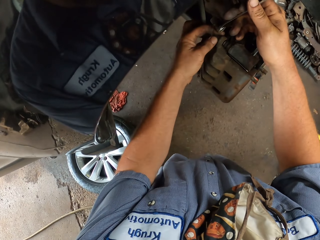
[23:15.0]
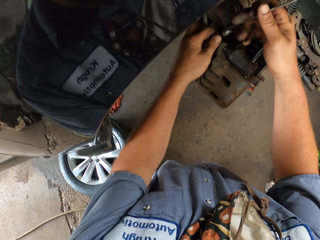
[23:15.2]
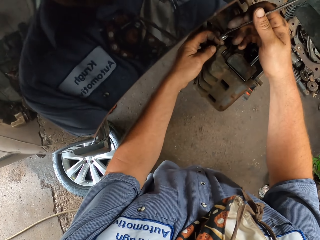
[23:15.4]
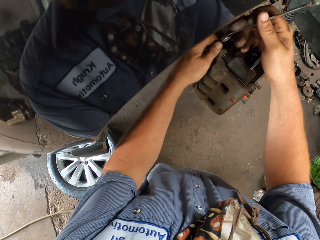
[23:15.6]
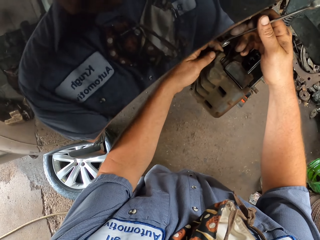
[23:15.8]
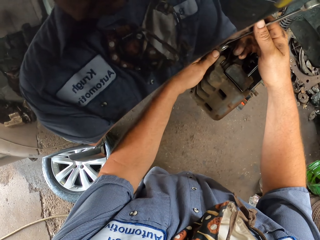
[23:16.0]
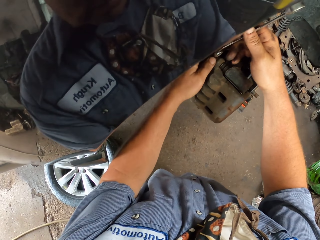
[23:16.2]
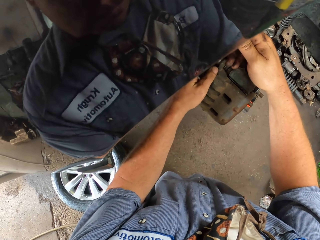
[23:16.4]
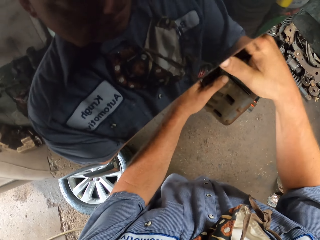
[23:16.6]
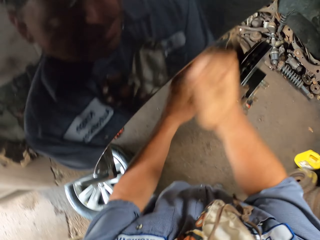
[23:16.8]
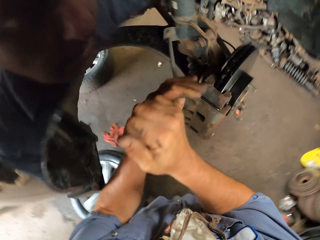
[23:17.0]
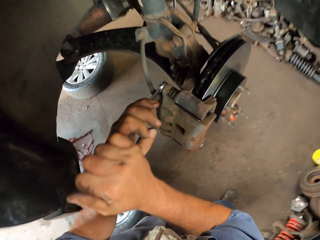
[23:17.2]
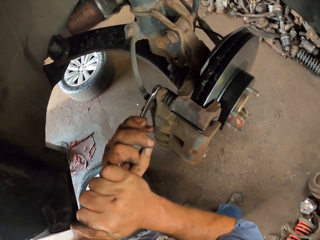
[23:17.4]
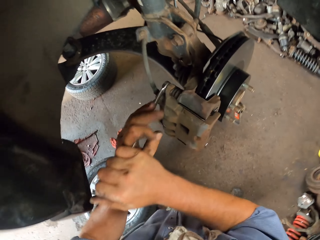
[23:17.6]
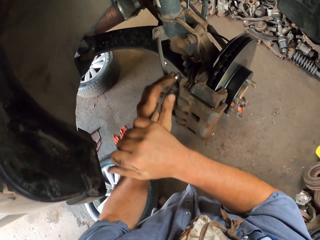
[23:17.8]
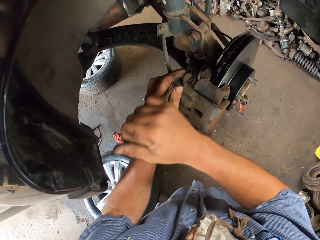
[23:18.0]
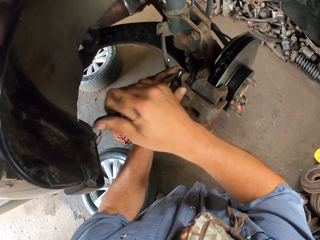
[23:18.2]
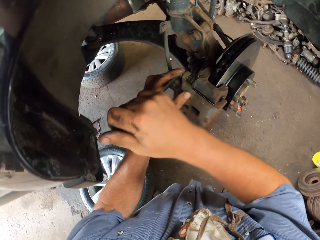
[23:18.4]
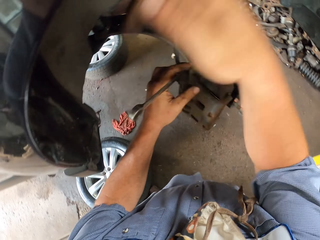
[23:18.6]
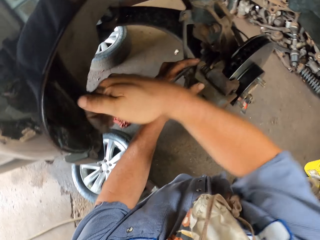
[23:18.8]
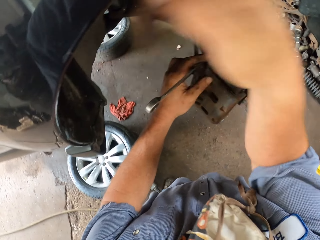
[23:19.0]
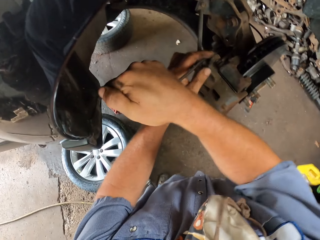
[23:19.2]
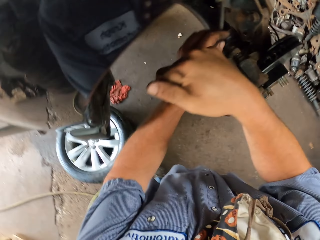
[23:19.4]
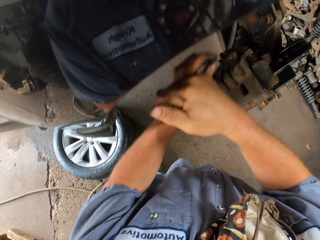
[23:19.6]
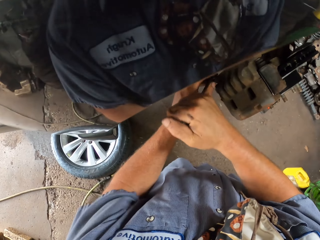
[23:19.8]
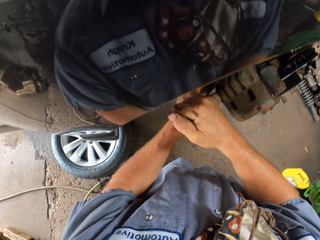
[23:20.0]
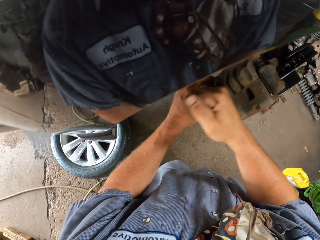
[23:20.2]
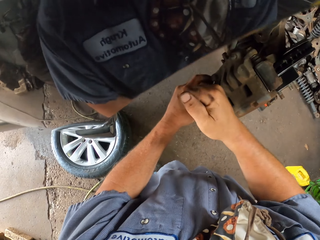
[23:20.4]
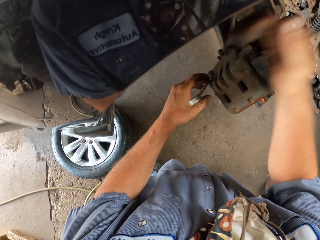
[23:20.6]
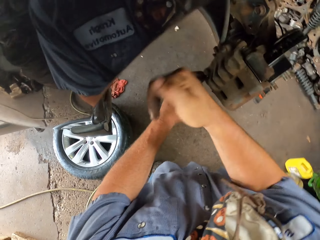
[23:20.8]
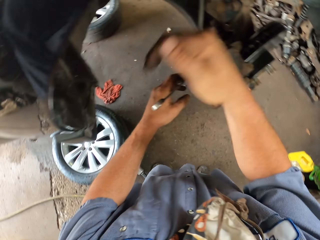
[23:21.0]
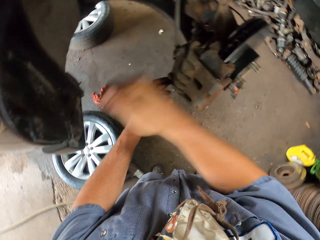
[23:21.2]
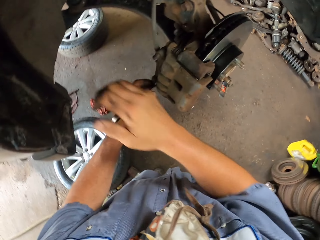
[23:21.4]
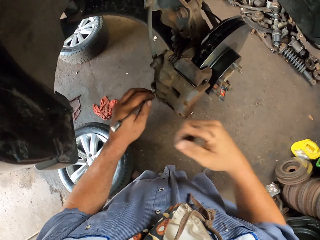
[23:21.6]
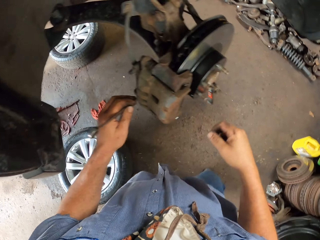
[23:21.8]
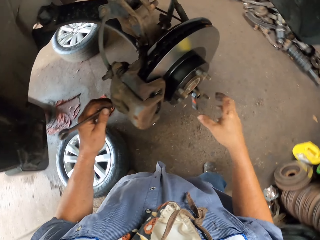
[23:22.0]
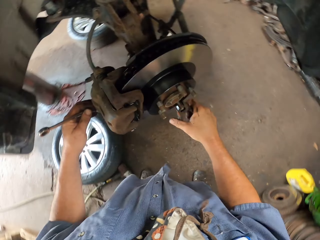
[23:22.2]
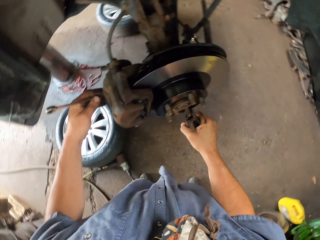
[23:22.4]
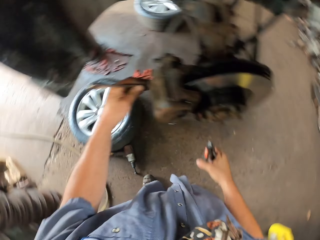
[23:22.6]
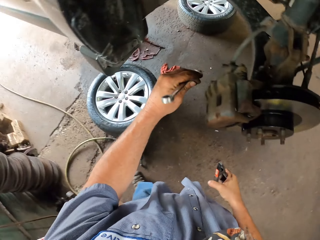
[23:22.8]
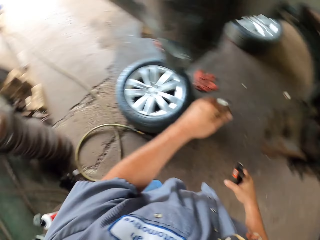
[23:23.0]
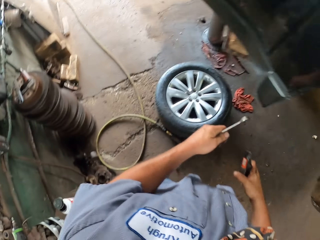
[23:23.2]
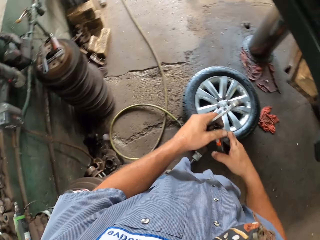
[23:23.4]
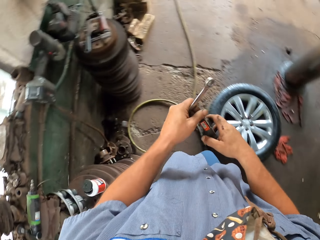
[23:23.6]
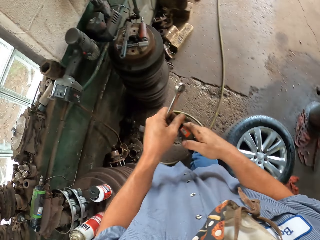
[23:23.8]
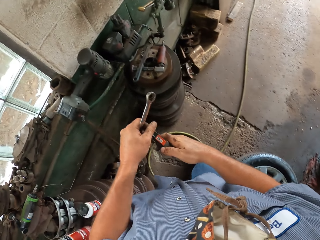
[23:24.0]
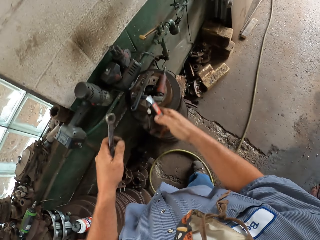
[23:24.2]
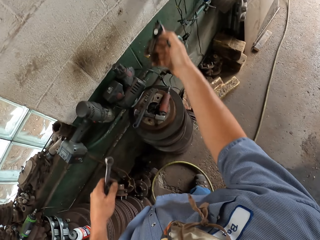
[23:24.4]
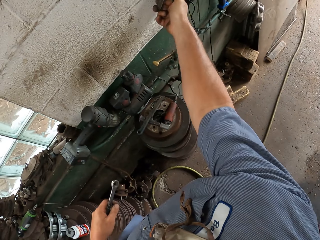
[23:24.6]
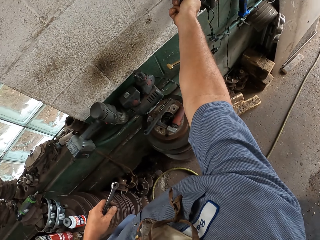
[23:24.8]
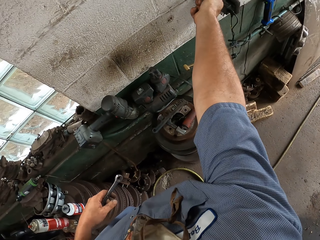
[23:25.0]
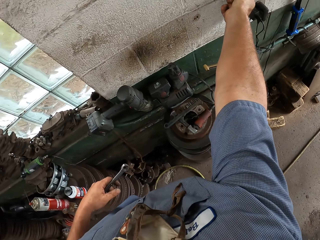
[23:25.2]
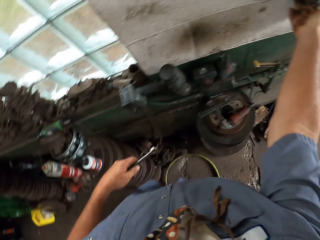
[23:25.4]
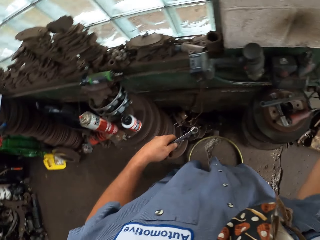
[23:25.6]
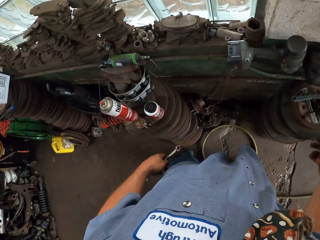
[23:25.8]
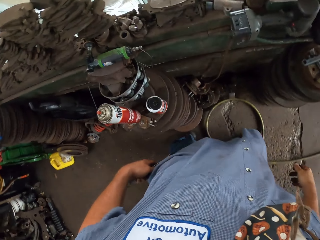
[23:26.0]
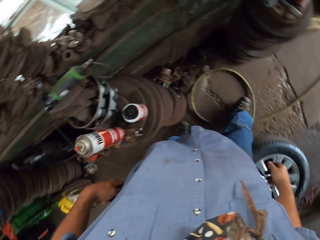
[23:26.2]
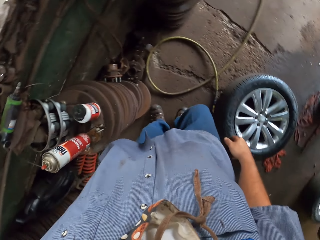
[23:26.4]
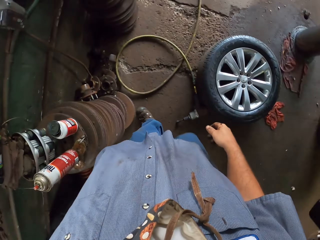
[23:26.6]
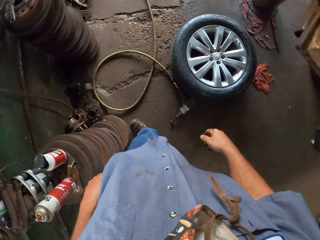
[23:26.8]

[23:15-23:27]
The camera wearer unhooks the pliers from the wheel hub. They hook the pliers on the wall.

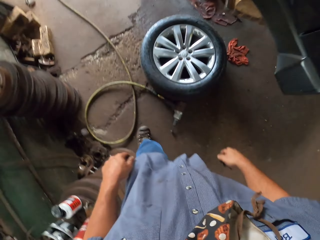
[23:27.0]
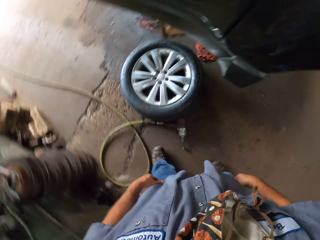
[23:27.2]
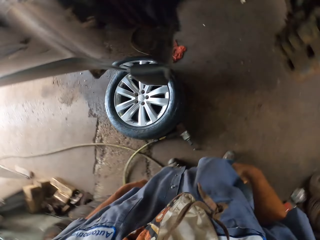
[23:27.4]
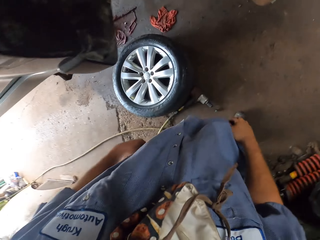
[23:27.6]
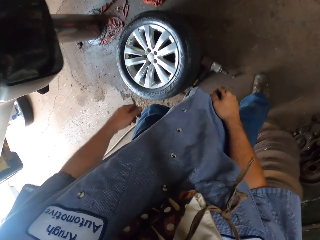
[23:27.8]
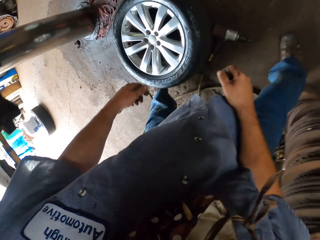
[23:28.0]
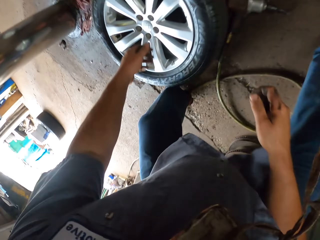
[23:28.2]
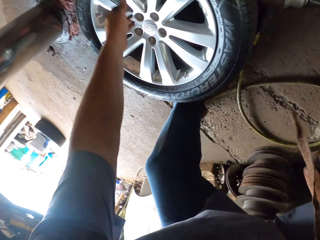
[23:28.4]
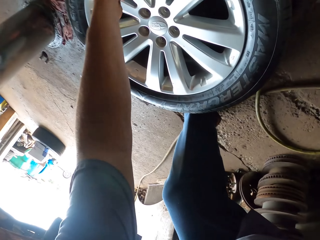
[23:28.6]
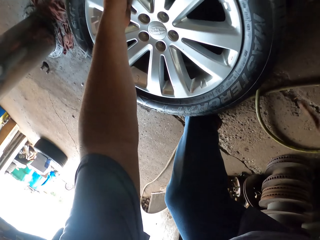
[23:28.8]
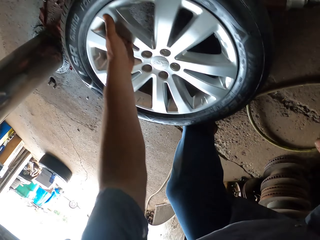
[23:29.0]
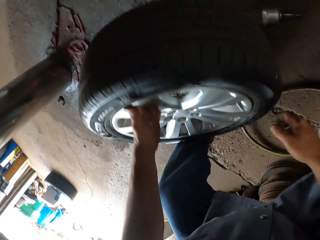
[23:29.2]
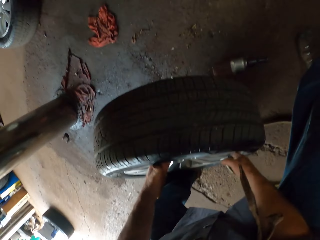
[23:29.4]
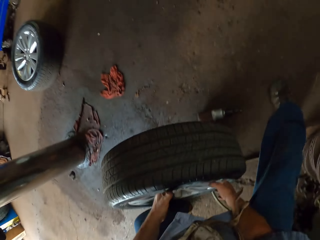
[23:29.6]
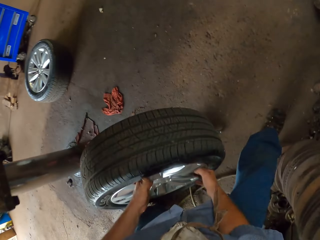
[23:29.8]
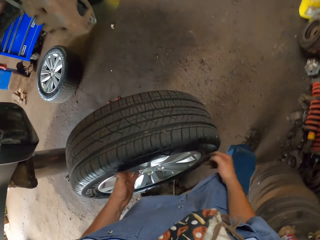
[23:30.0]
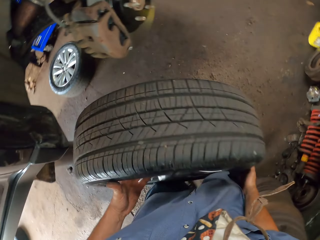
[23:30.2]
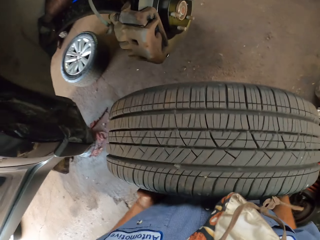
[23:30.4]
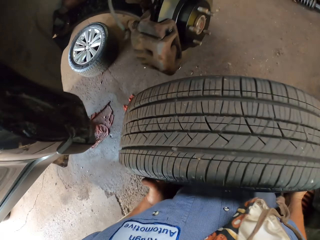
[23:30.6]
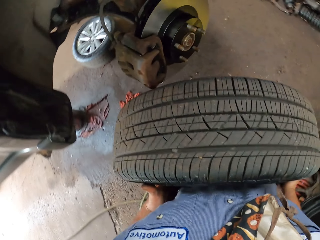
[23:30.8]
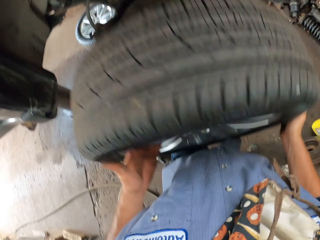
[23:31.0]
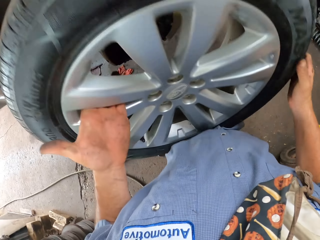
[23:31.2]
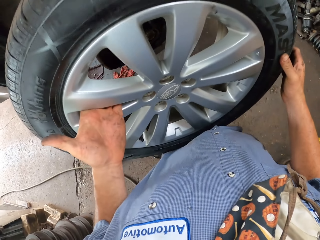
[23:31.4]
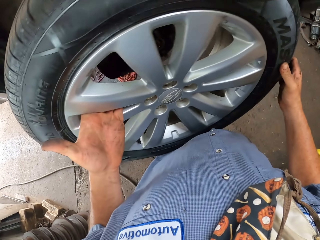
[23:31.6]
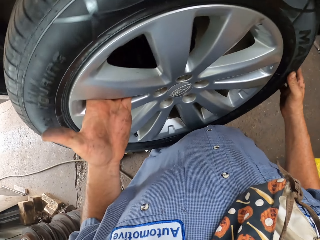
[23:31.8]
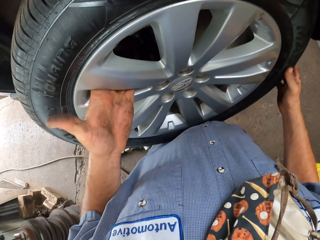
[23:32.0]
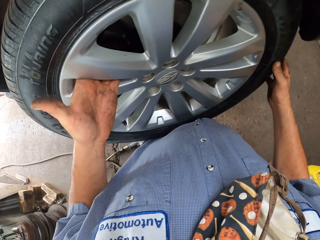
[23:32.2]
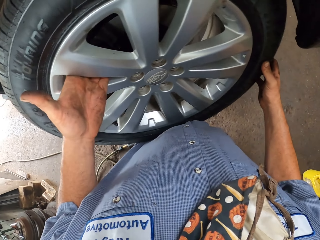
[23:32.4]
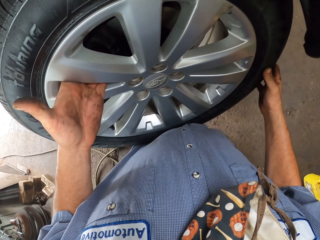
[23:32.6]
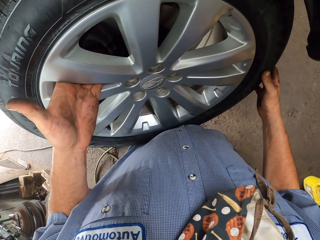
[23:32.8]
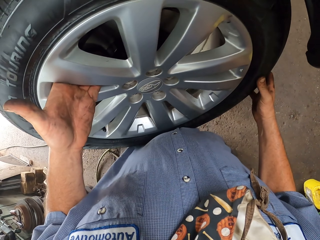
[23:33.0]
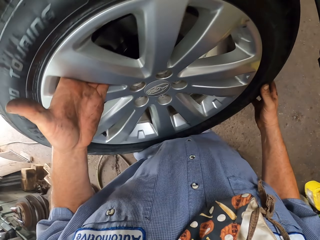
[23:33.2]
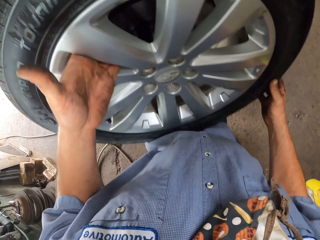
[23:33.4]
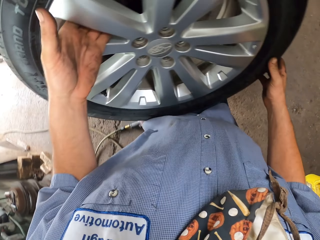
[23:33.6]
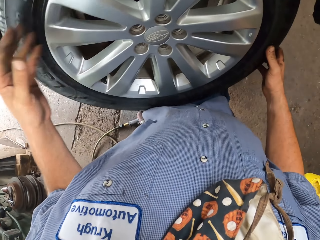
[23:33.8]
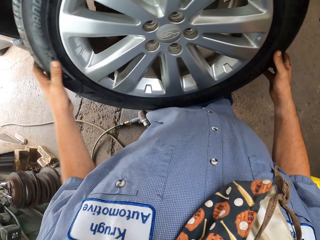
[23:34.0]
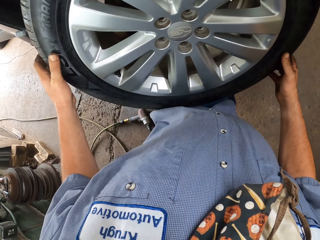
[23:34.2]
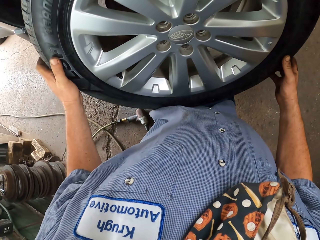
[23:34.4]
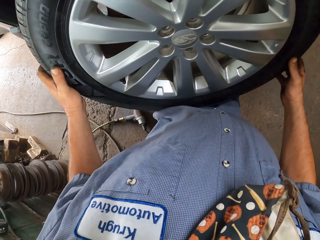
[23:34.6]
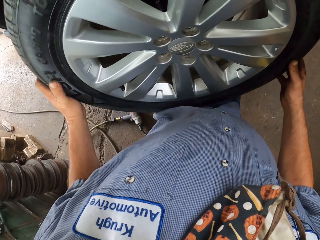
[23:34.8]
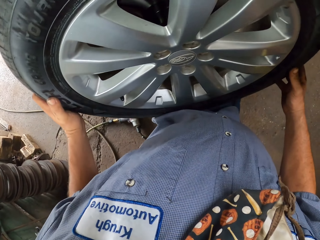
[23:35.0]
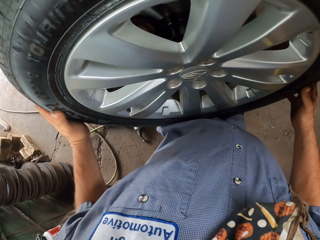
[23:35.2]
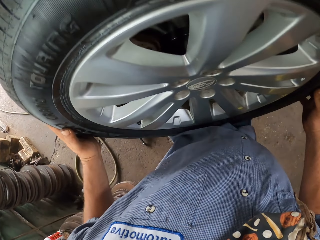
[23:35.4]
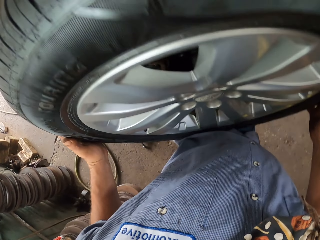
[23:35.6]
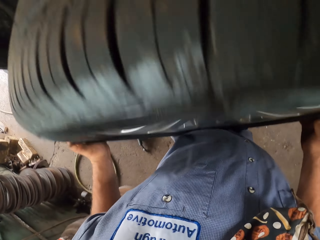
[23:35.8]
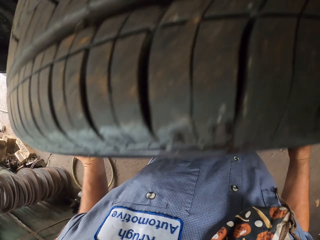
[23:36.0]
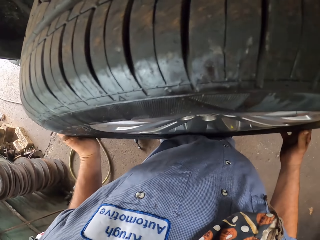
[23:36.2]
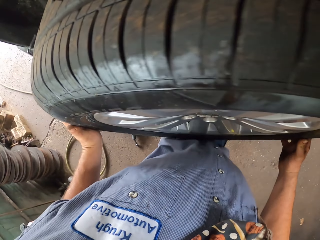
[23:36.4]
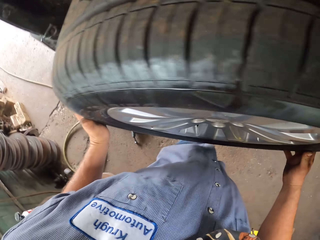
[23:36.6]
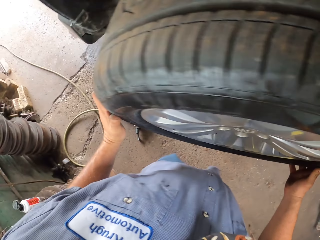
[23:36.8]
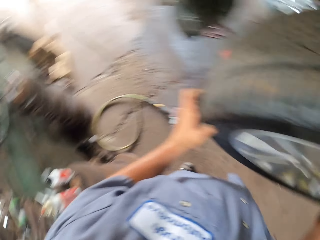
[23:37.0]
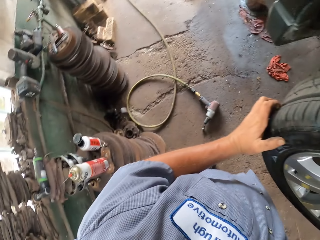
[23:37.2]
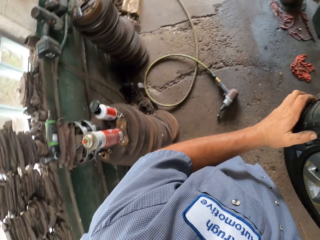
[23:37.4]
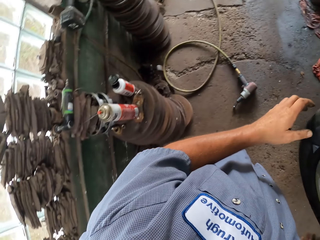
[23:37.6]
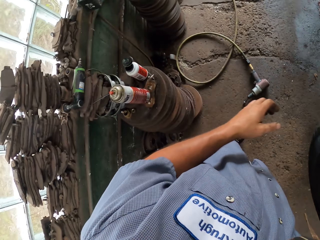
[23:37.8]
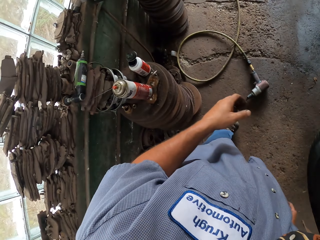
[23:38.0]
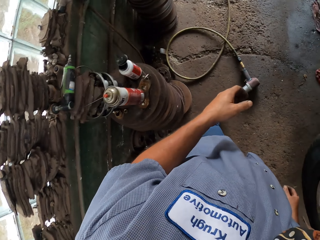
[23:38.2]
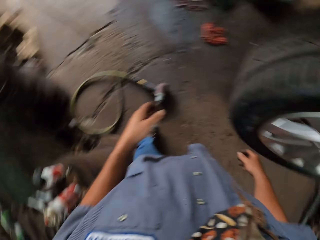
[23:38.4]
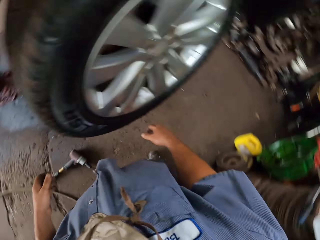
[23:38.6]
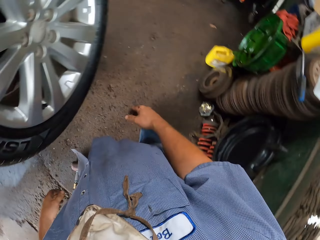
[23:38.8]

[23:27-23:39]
The camera wearer picks up the tire from the ground. They attach the car tire on the car.
